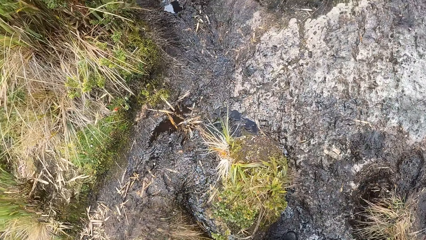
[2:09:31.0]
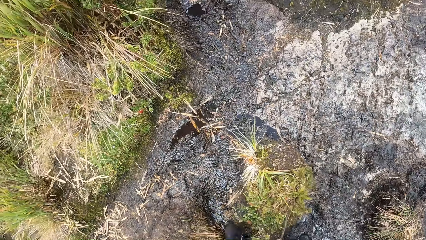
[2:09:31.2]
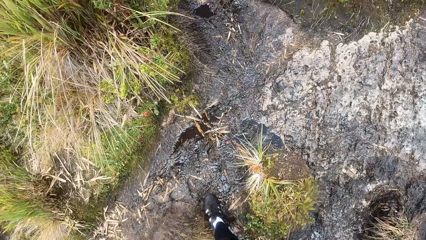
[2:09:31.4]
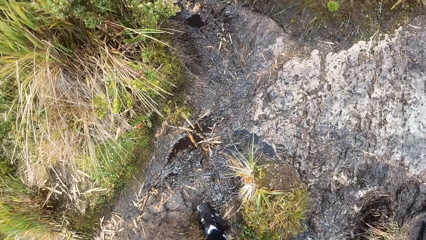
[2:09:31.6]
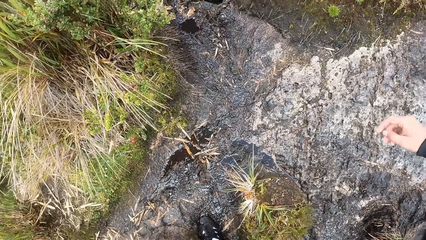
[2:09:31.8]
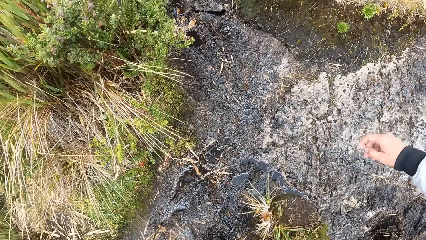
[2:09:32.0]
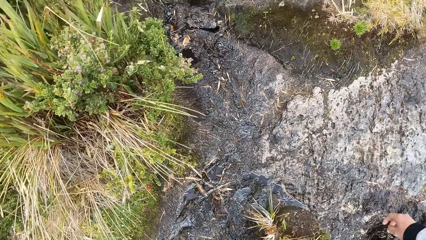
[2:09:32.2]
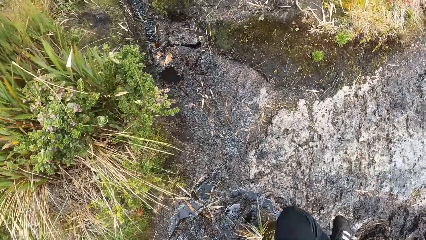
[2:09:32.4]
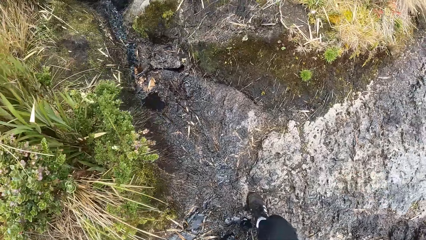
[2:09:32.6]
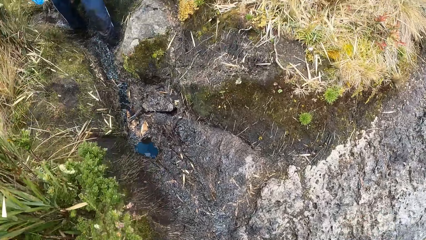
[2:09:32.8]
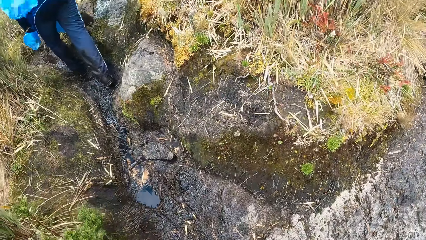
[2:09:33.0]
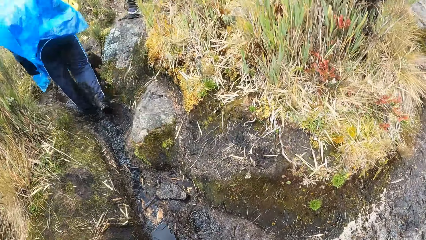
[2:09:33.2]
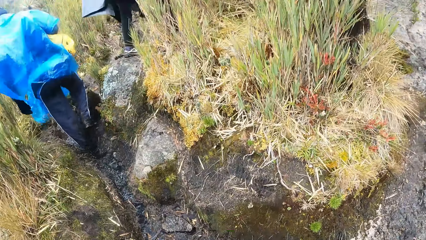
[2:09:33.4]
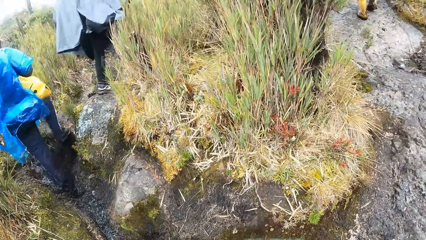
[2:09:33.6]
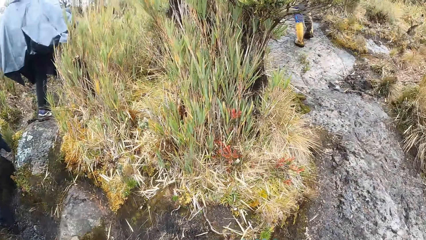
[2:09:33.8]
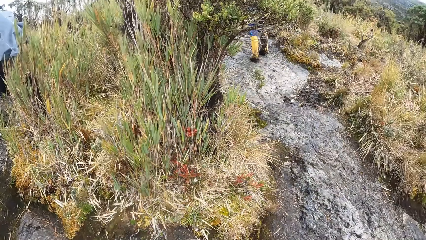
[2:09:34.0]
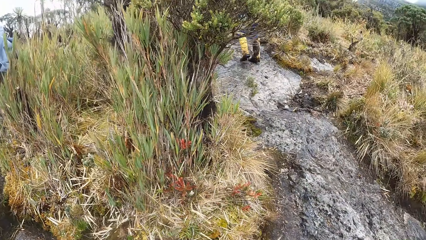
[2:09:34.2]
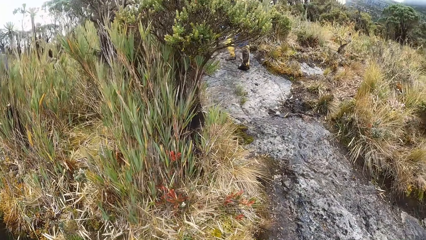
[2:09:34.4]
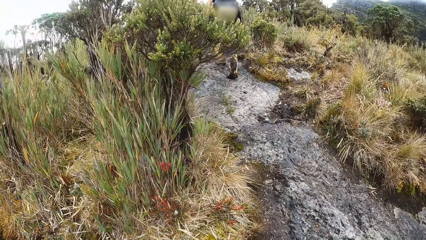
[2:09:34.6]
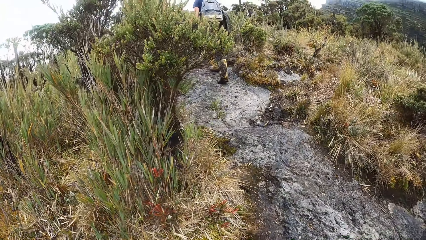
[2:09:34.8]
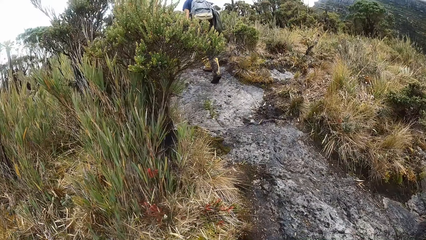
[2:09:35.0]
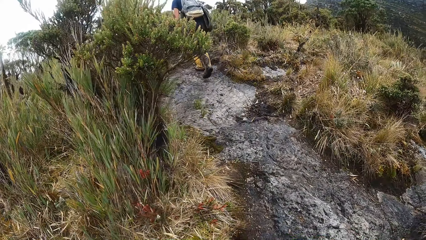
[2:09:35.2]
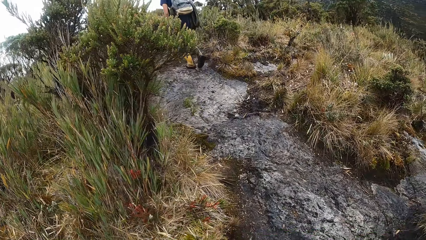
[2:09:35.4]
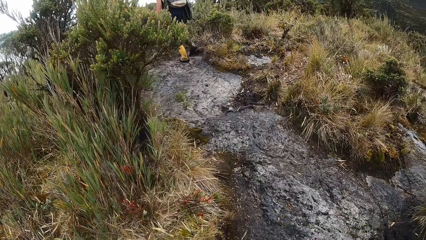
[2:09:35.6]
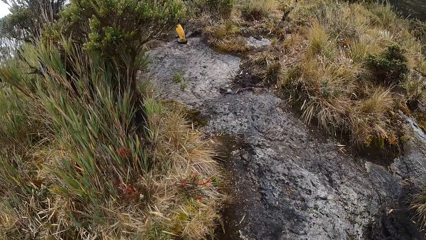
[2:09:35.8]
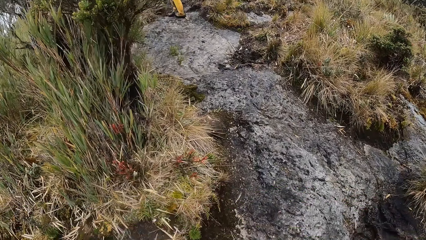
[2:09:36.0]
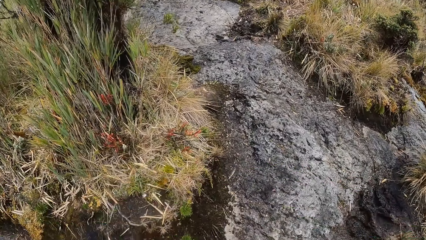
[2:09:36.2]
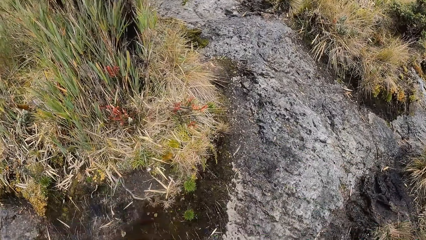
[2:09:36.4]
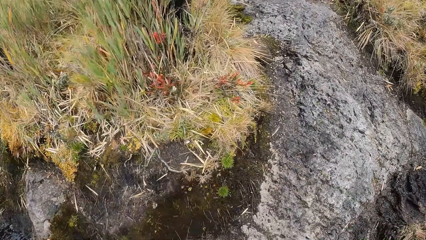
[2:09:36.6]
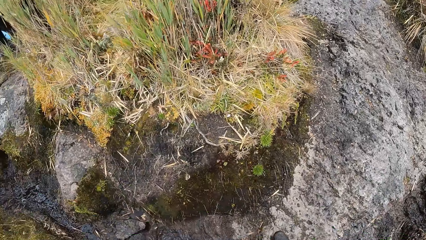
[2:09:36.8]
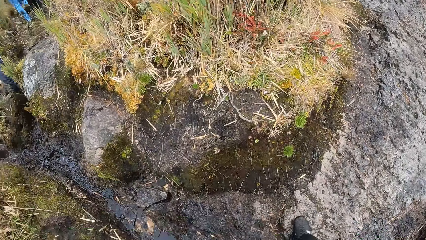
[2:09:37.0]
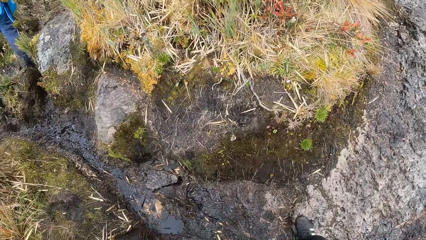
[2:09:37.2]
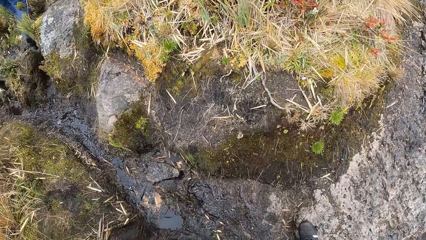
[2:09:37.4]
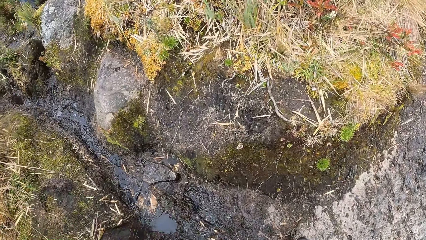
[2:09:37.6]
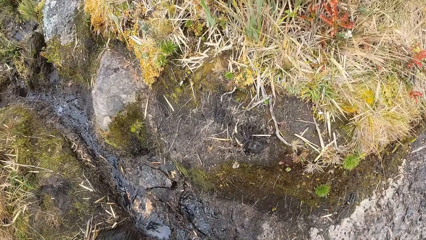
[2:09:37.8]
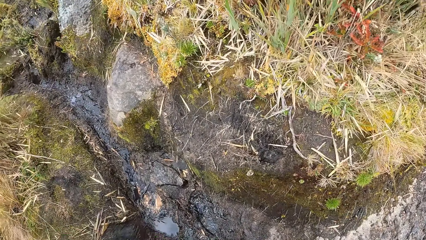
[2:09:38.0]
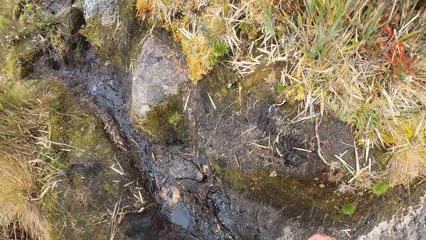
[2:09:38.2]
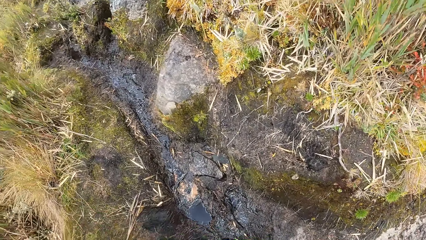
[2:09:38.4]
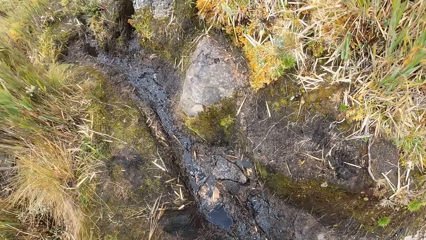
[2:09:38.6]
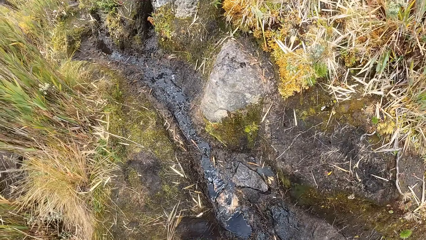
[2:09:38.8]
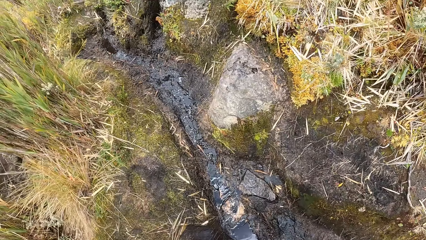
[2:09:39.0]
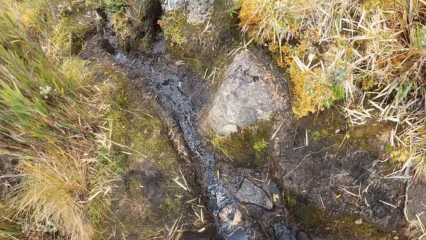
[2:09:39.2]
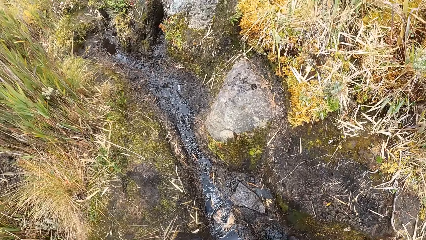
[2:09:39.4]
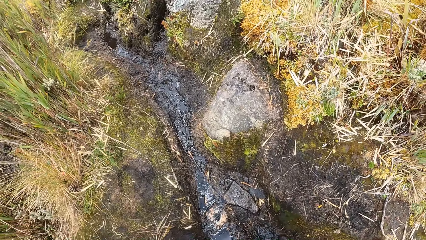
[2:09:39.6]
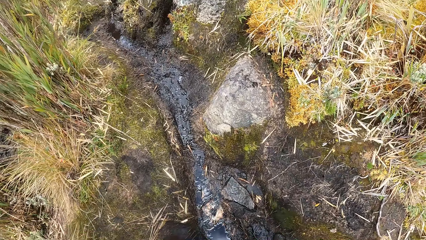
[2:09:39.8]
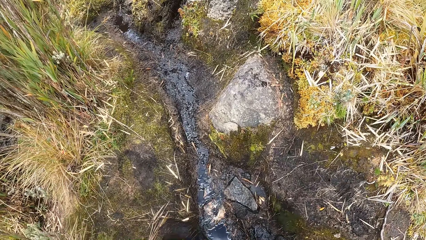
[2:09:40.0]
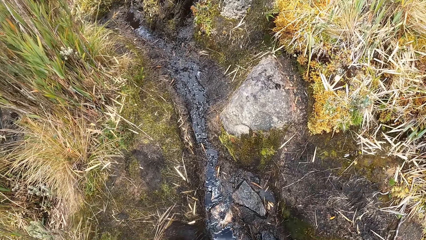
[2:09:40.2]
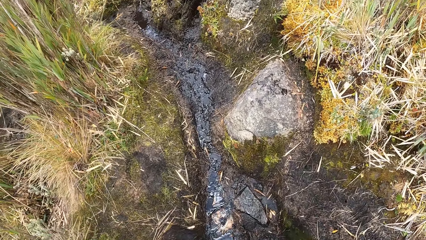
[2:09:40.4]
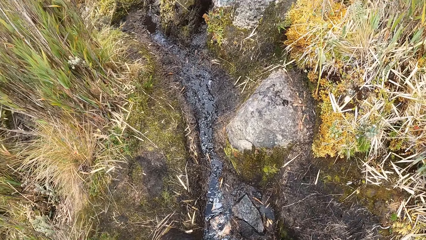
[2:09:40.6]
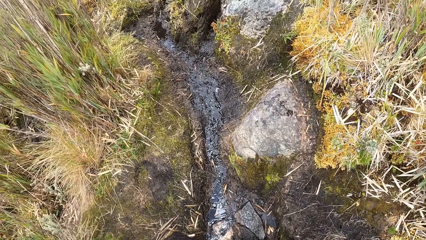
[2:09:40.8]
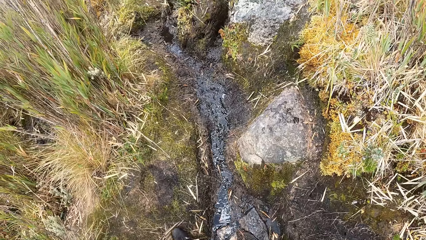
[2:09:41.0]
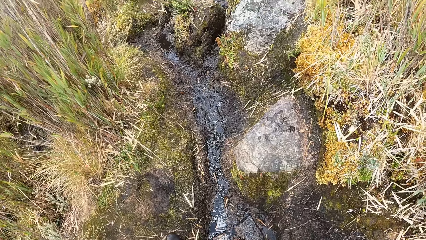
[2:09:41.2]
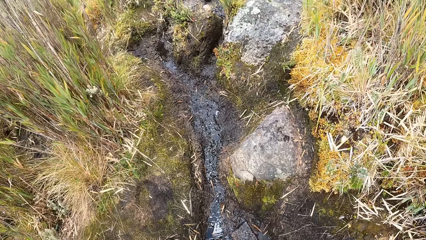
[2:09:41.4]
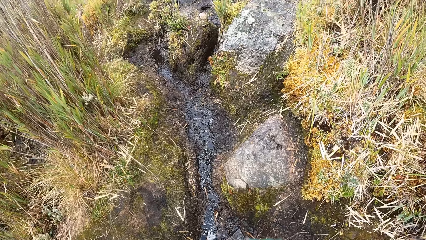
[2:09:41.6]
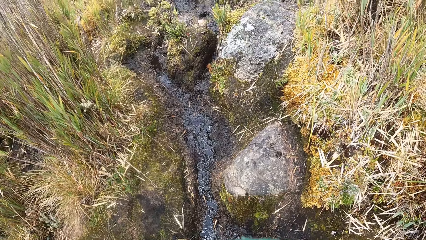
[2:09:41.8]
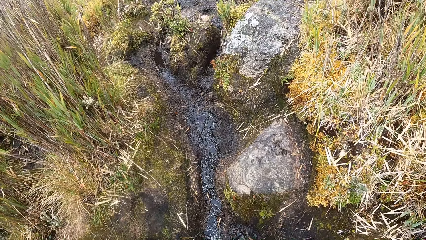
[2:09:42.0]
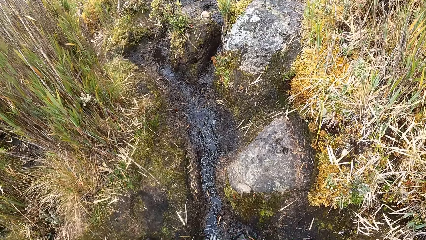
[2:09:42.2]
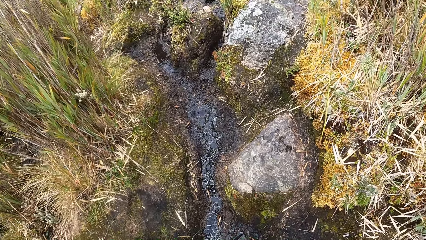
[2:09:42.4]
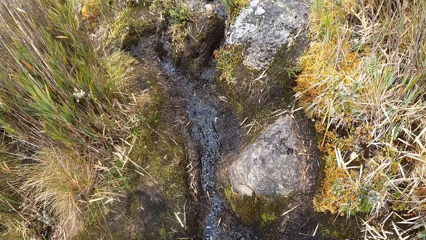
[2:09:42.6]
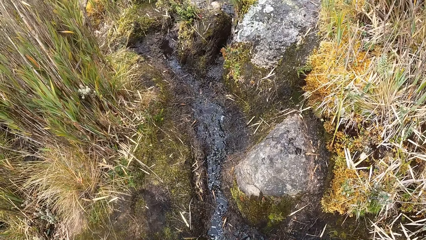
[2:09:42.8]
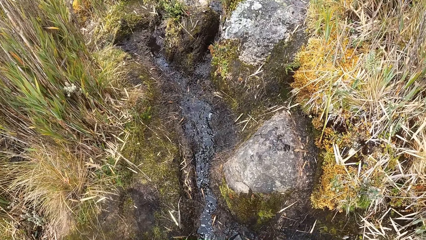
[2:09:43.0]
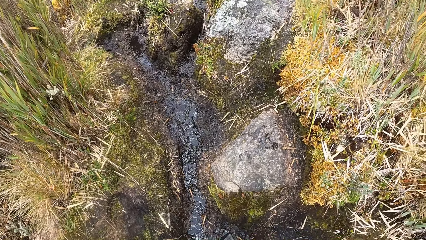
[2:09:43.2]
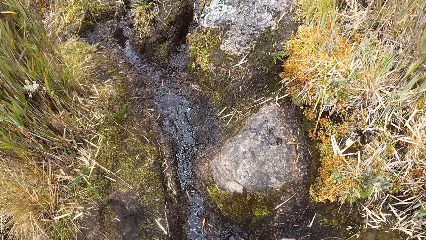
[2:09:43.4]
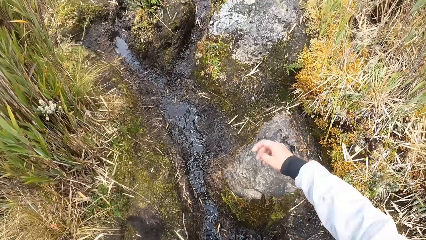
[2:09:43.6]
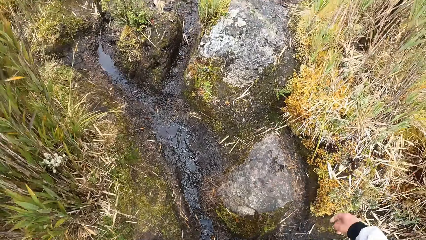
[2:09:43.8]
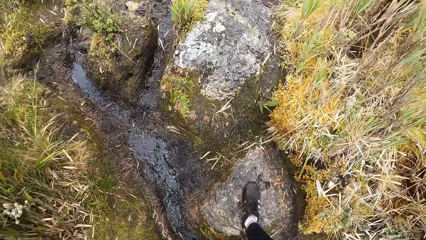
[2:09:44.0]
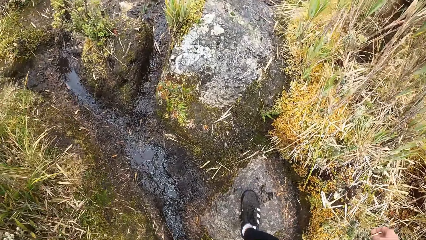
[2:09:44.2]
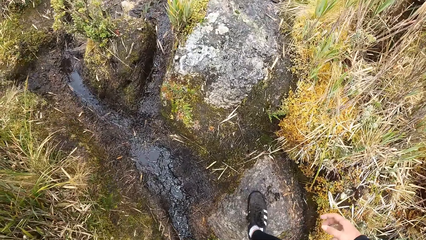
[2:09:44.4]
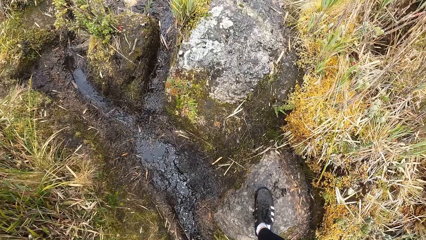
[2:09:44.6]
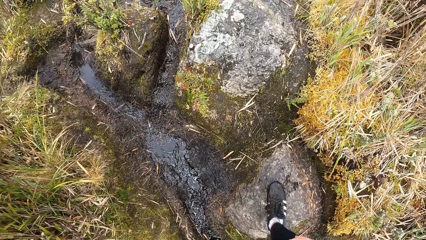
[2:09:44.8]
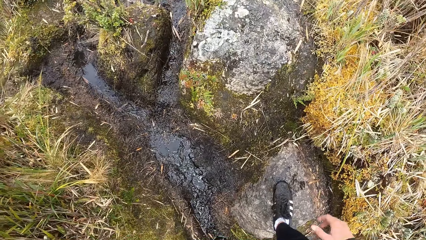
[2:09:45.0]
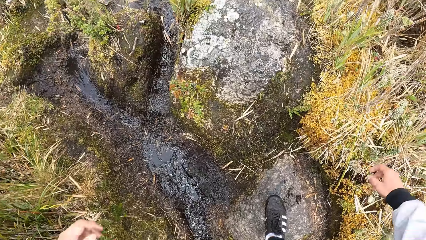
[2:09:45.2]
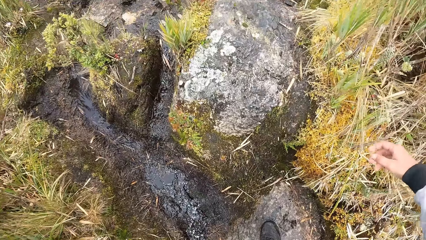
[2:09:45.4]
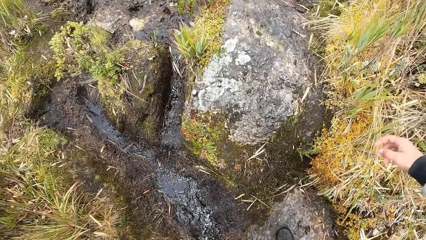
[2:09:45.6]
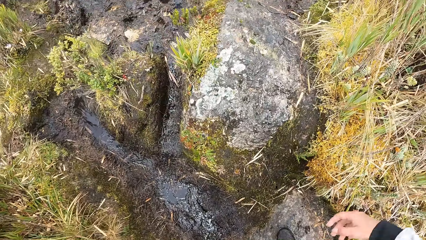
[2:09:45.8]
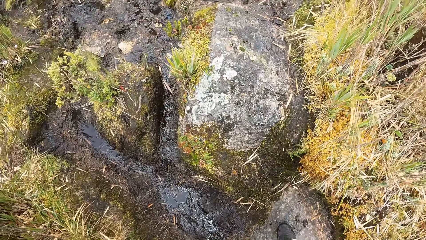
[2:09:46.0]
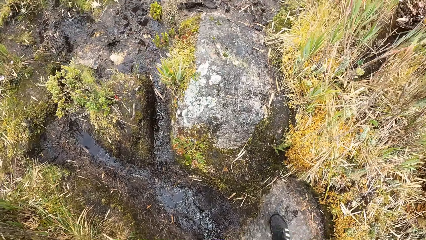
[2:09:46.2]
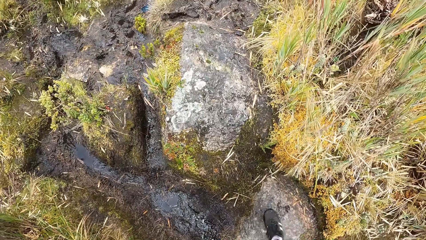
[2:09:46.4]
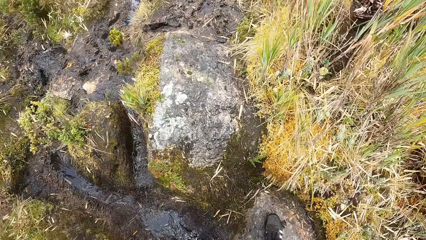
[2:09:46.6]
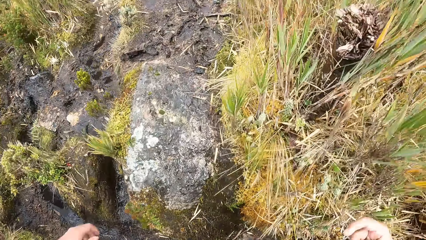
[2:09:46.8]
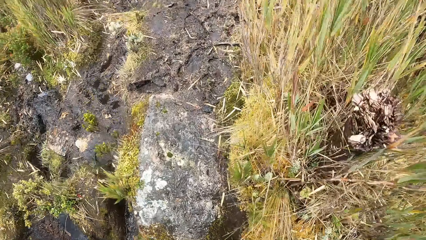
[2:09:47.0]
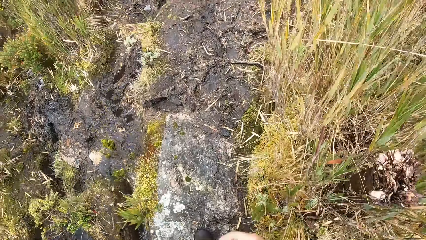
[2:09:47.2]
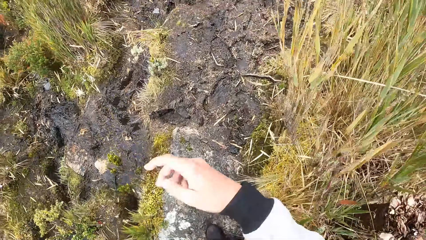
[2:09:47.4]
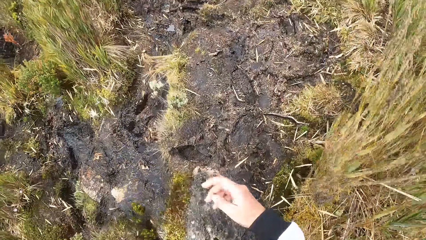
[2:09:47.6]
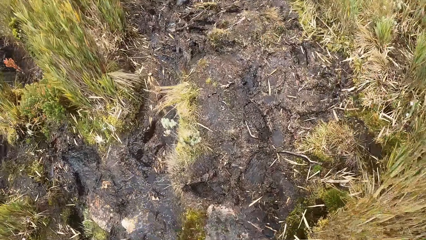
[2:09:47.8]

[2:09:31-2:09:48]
A man walks in the bushy area. A woman walks in the bushy area. The camera wearer climbs the hill.
